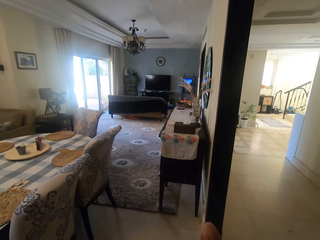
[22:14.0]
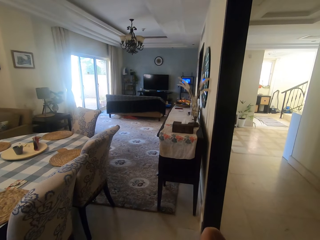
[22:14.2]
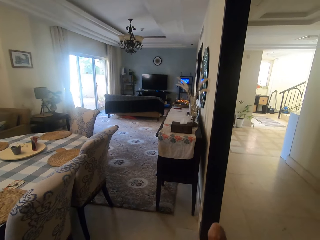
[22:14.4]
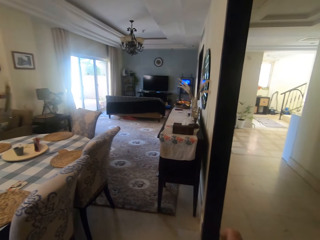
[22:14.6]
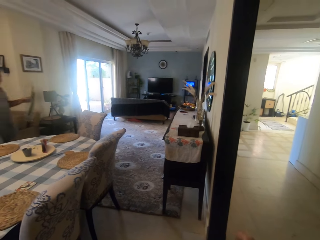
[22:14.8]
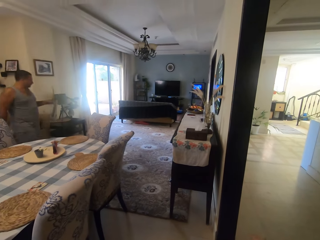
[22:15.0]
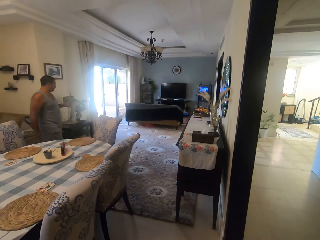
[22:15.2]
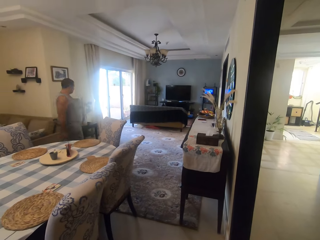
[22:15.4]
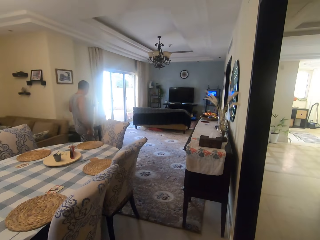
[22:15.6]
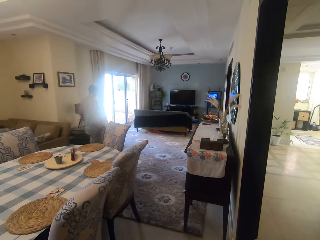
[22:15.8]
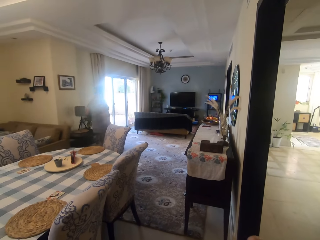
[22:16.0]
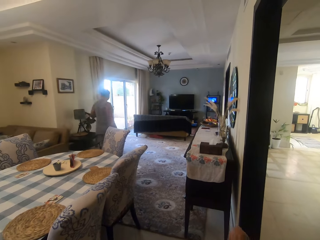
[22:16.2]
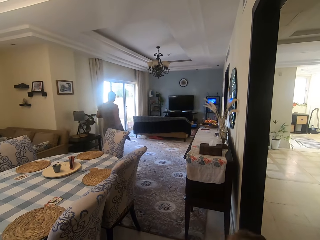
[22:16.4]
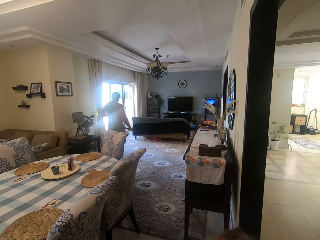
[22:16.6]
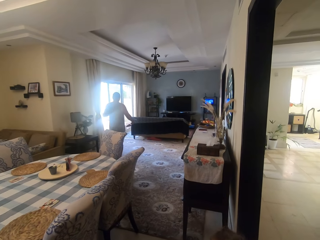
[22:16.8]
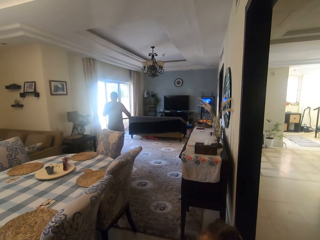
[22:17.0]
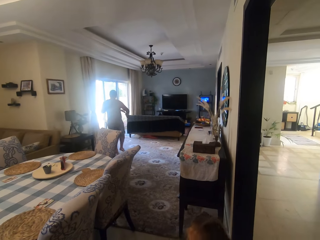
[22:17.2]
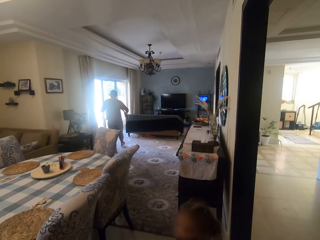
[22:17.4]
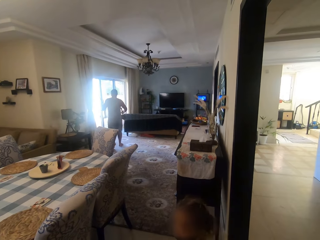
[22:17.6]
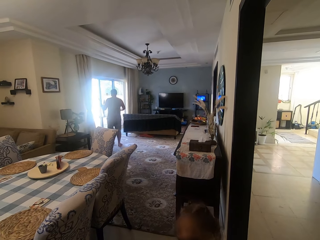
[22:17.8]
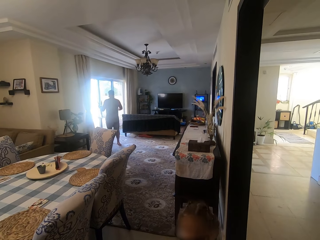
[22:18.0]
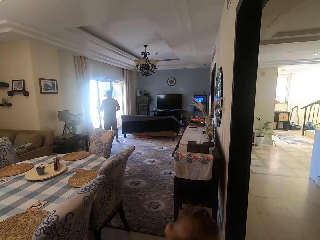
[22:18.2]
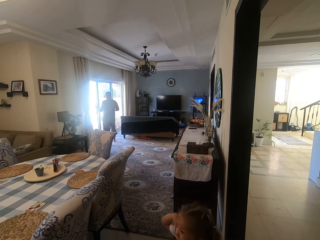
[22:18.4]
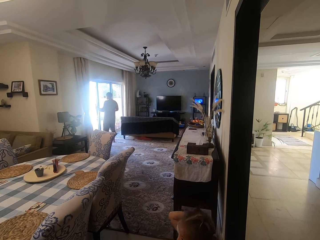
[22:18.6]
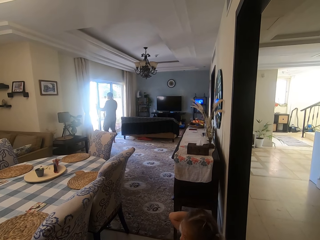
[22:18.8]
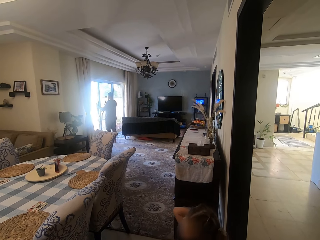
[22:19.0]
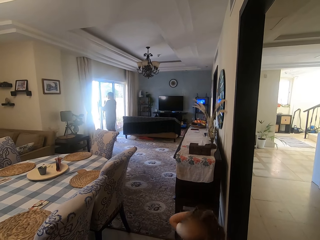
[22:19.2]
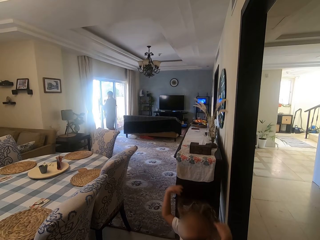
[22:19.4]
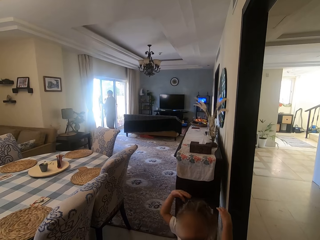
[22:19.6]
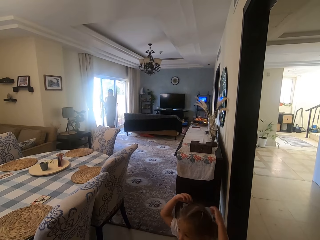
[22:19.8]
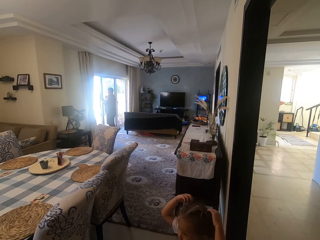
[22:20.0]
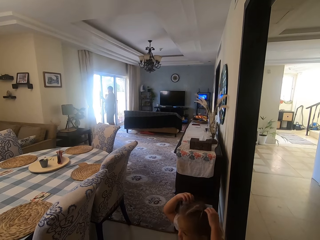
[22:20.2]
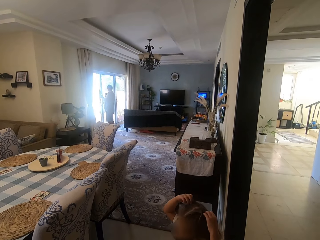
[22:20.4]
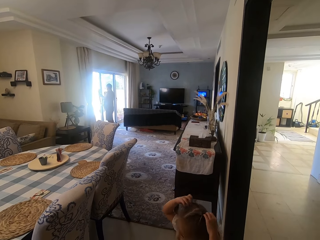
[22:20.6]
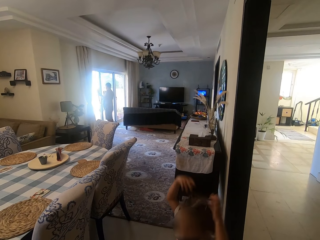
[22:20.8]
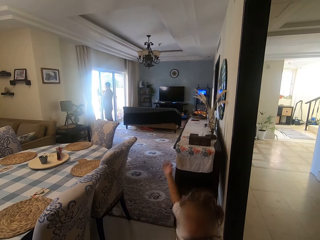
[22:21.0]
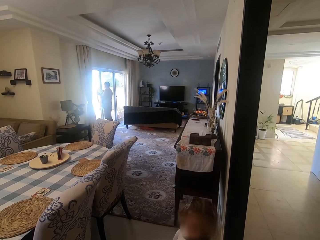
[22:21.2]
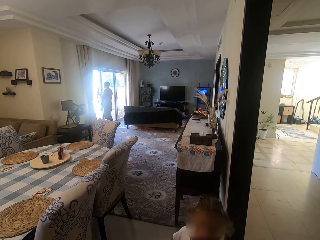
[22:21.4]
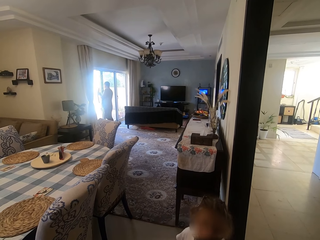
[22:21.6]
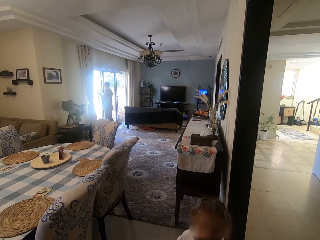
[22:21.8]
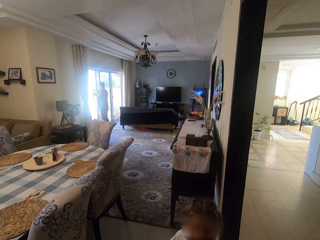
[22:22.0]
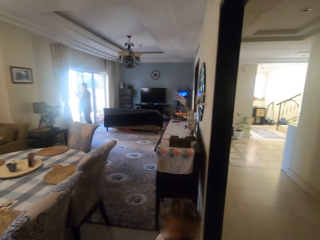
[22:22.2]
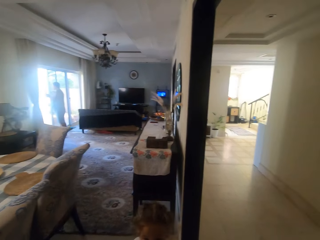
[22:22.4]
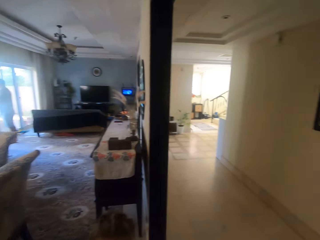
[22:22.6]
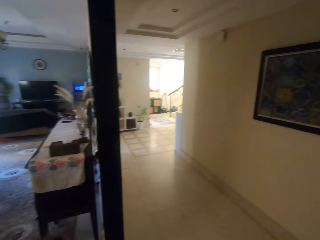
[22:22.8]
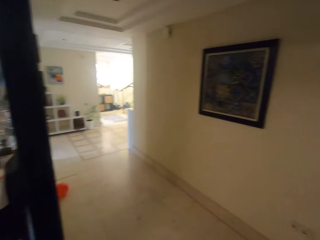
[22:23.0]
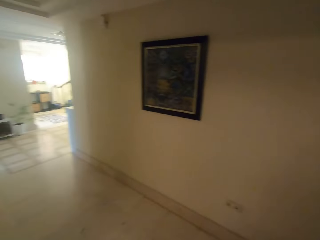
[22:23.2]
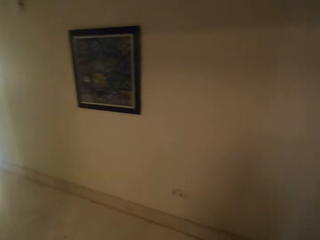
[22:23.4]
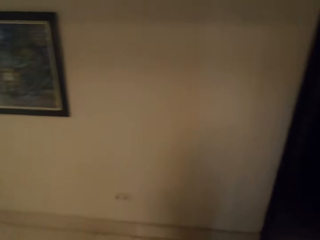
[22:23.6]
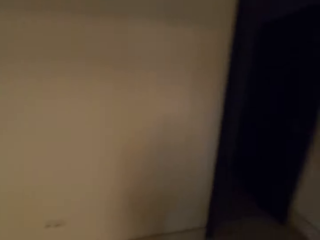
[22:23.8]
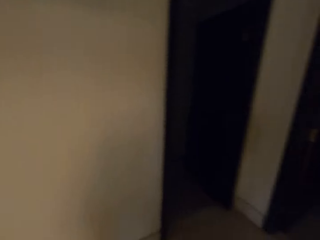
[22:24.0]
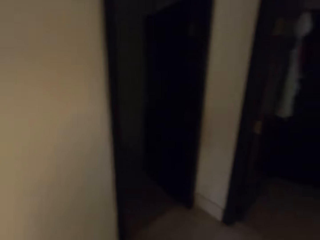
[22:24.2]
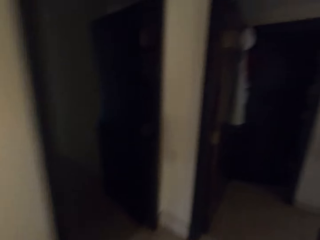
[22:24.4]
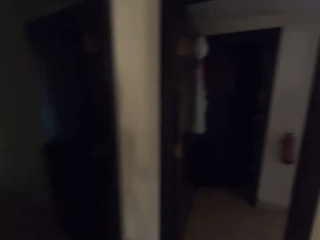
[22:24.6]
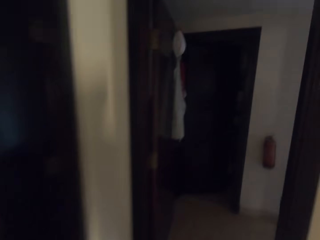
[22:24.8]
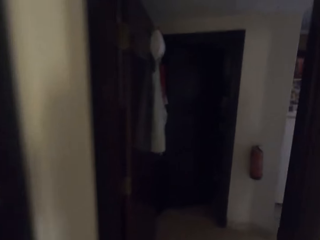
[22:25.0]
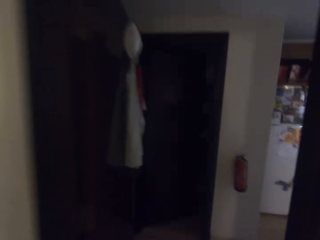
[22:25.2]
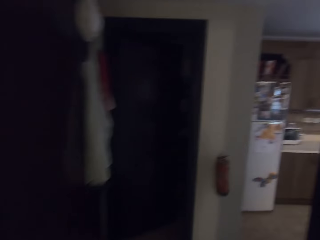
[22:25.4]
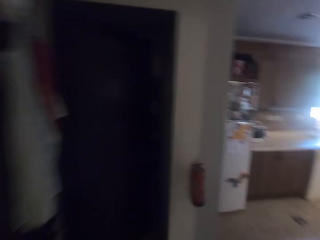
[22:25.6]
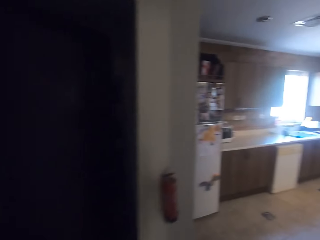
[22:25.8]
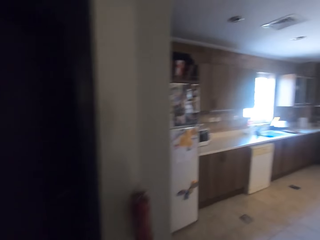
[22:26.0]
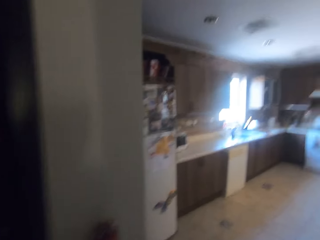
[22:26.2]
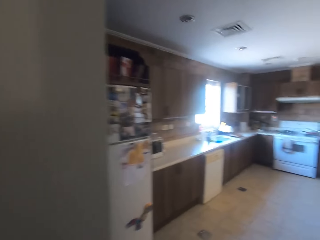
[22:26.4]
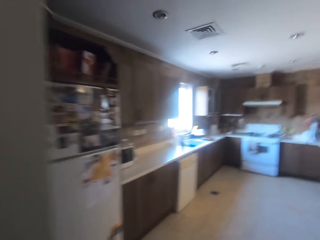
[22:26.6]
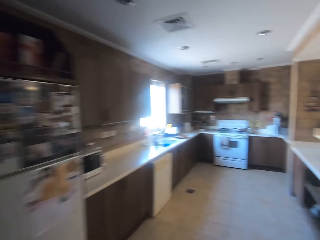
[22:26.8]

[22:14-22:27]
A man walks around the room. A person speaks to the camera wearer. The person converses with the camera wearer. The camera wearer speaks to the person. They look around and walk. The person speaks to the camera wearer. The camera wearer walks.

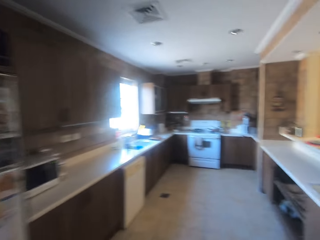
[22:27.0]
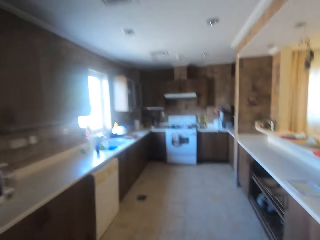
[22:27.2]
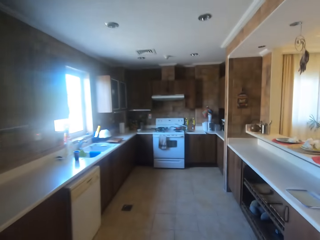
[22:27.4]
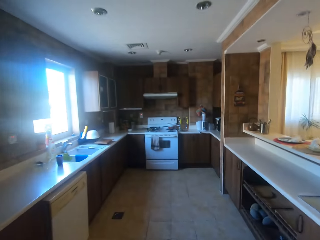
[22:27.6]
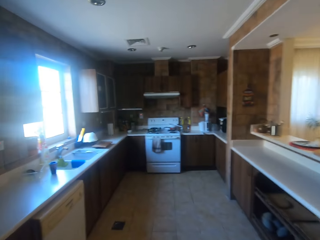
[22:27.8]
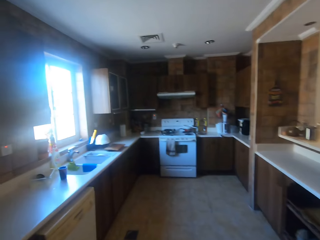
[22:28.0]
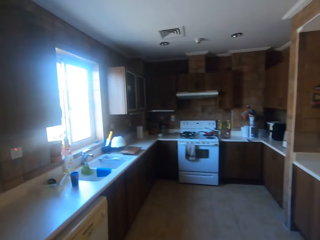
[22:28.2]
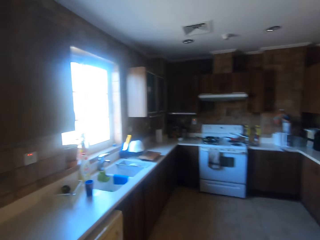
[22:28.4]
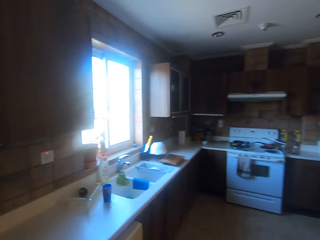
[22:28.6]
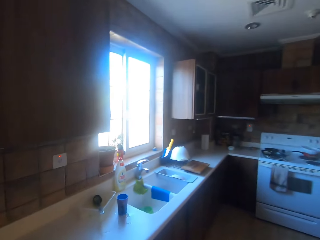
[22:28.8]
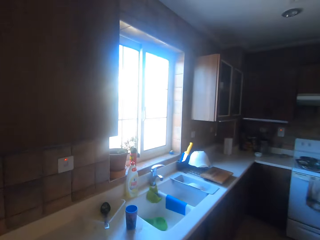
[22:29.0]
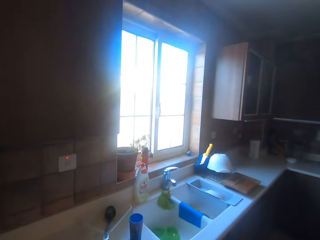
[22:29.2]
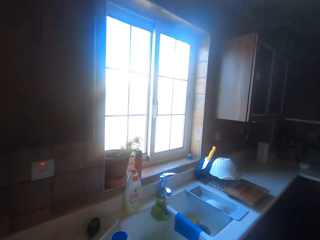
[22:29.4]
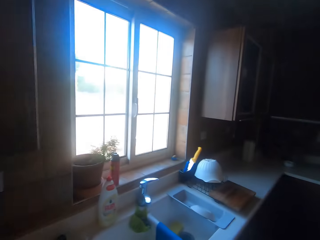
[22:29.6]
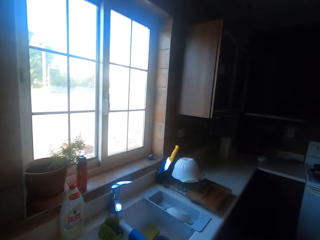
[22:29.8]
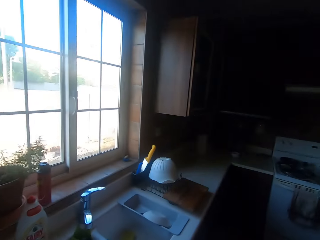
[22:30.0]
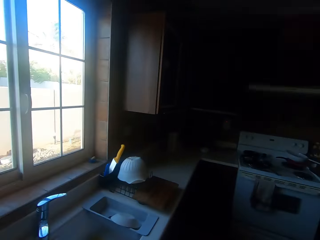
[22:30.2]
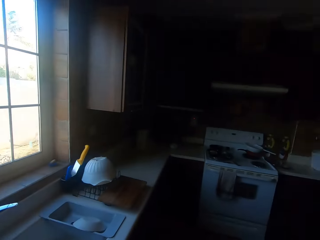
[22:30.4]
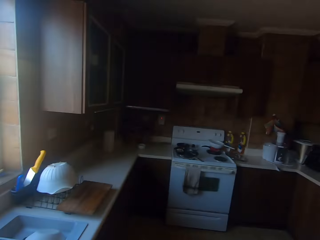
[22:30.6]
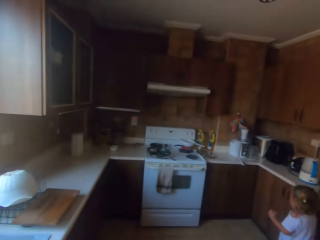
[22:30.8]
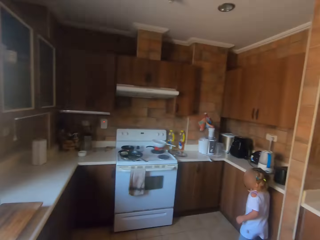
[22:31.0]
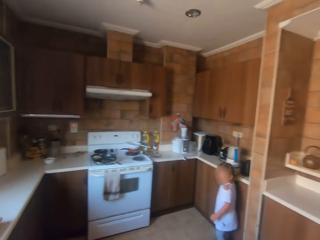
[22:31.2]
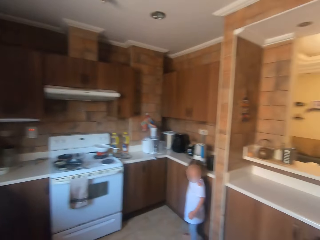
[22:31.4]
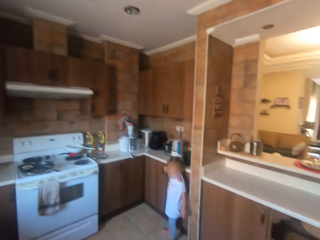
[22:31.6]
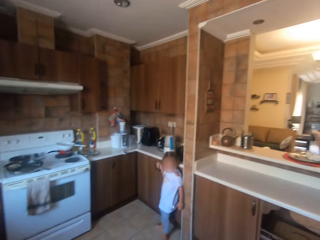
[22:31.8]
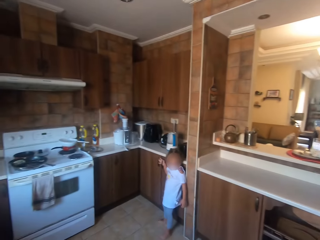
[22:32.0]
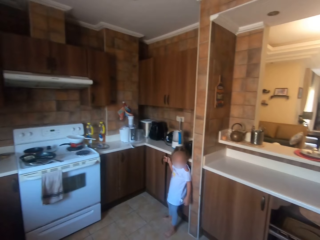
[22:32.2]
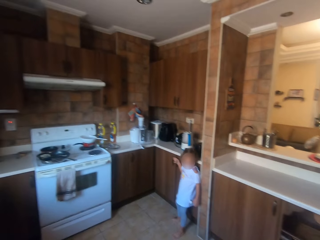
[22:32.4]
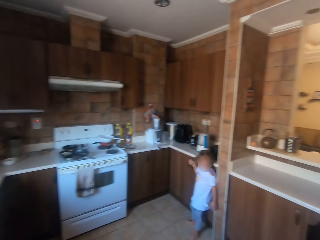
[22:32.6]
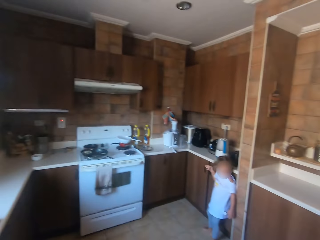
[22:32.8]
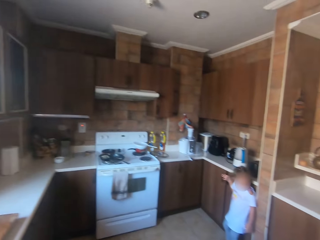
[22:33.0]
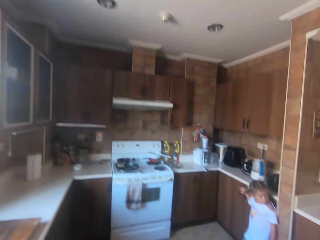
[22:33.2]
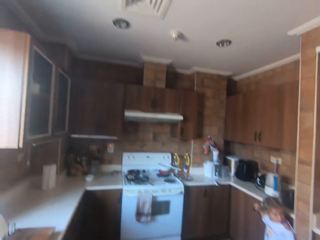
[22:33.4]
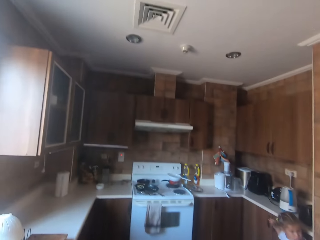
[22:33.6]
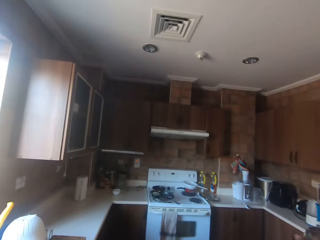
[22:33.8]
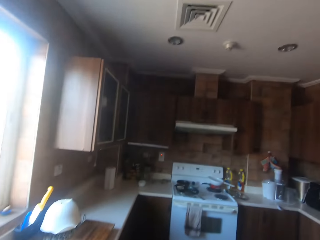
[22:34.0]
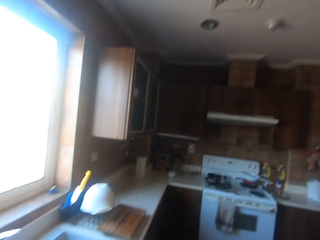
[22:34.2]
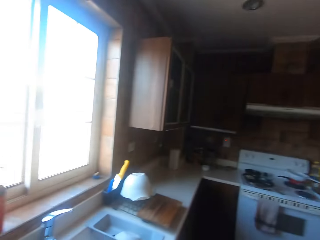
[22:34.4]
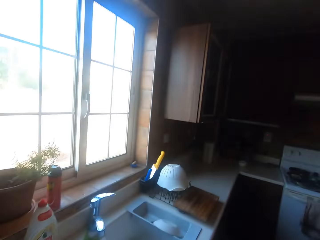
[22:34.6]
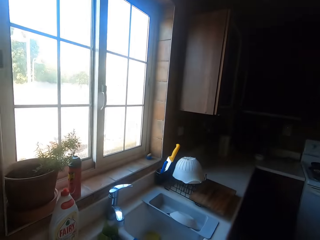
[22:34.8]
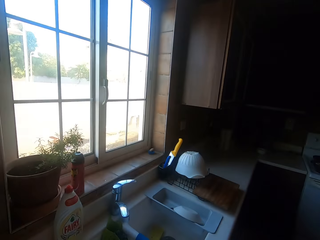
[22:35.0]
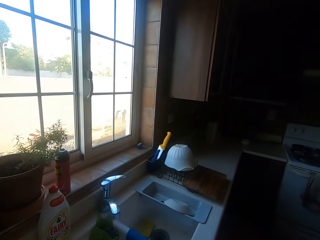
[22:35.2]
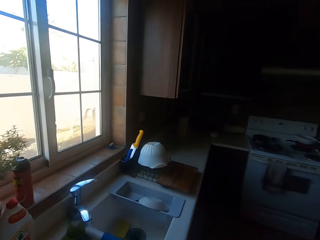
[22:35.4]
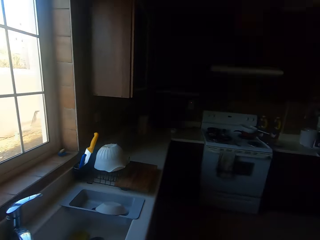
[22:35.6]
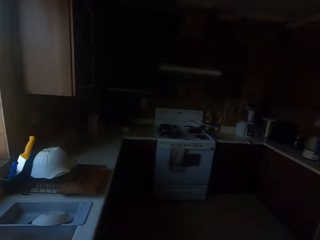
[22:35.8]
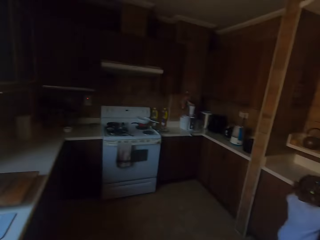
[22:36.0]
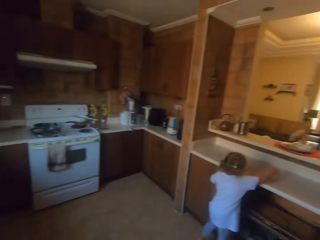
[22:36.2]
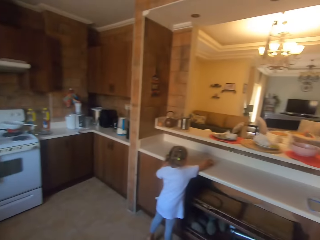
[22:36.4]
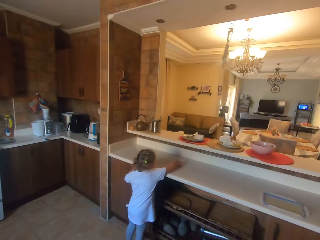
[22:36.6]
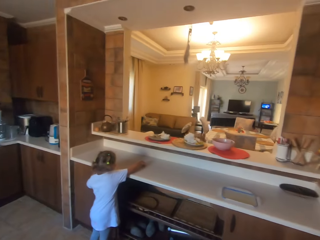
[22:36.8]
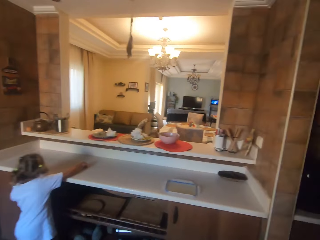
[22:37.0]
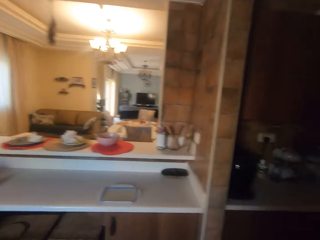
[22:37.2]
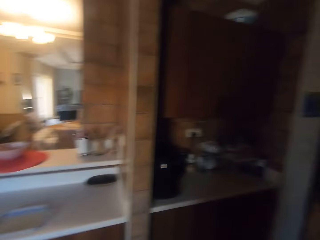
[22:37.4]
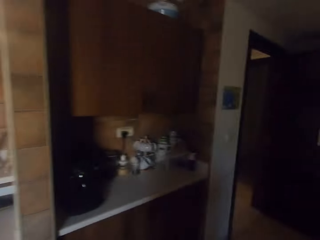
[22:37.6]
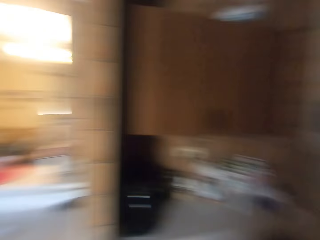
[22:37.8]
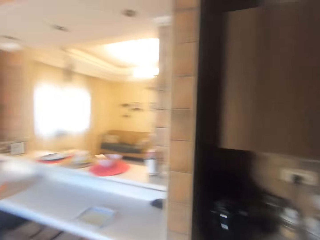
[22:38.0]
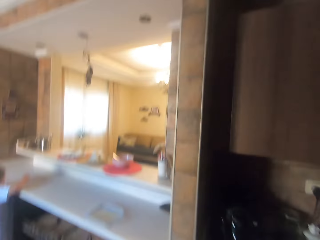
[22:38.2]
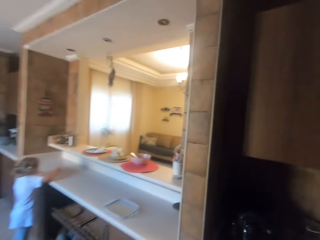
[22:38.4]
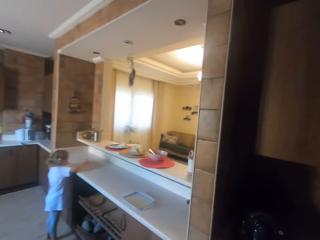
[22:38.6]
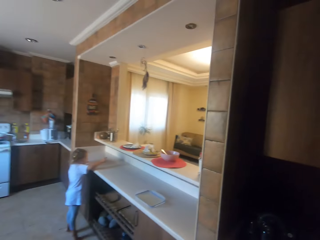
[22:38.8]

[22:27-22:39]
The camera wearer speaks to a person and walks around the kitchen. The person speaks to the camera wearer. The camera wearer converses with the person, walks, and looks at the person. They look around the kitchen. They speak to the person, look around the kitchen, and look at the person.
